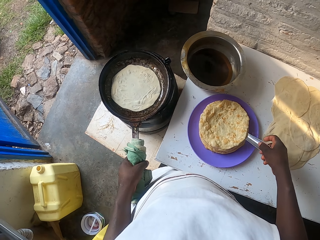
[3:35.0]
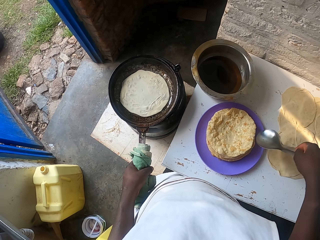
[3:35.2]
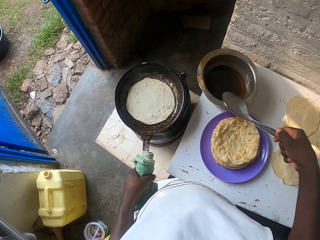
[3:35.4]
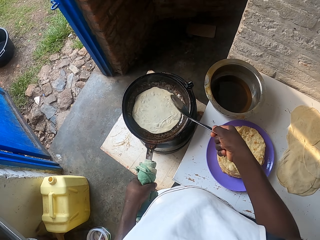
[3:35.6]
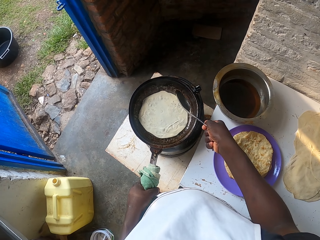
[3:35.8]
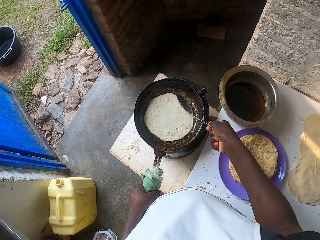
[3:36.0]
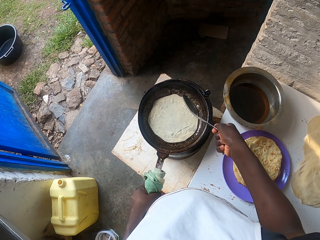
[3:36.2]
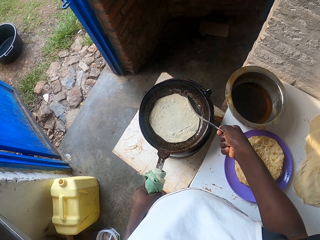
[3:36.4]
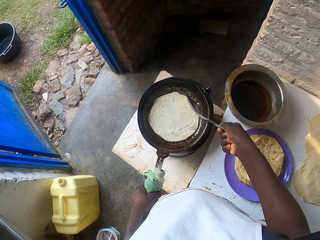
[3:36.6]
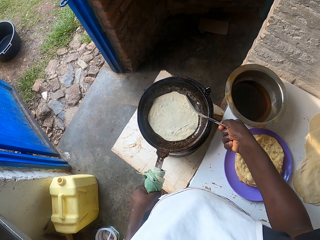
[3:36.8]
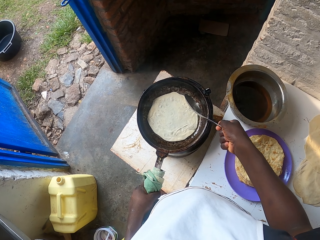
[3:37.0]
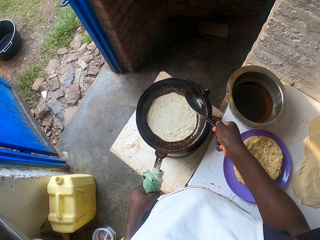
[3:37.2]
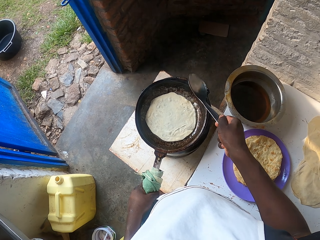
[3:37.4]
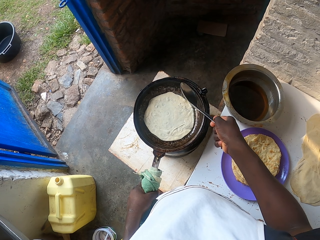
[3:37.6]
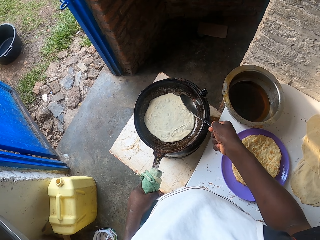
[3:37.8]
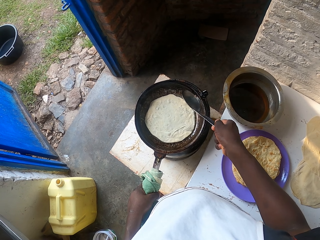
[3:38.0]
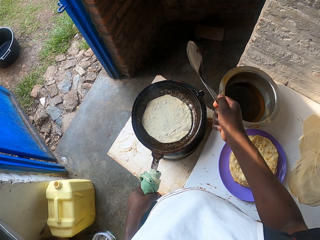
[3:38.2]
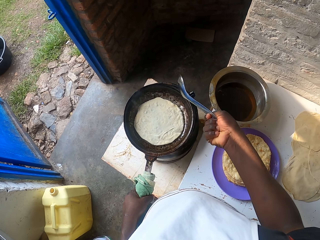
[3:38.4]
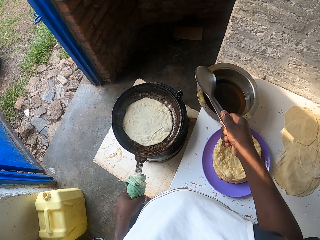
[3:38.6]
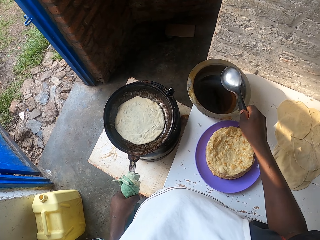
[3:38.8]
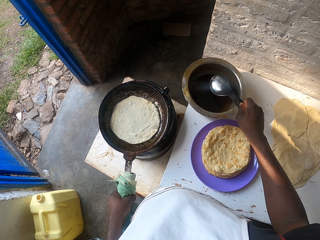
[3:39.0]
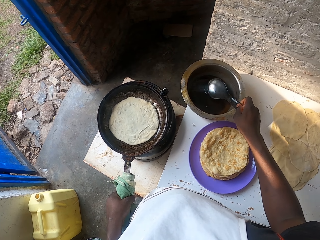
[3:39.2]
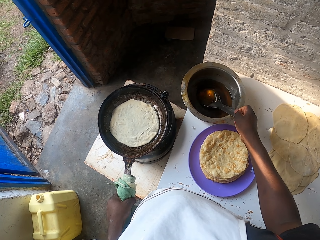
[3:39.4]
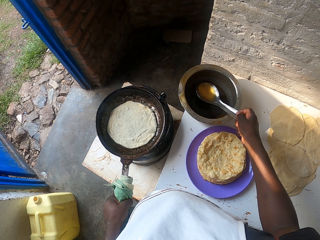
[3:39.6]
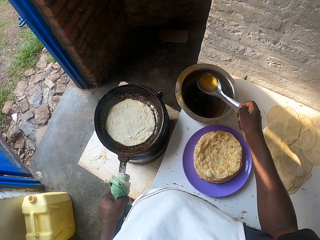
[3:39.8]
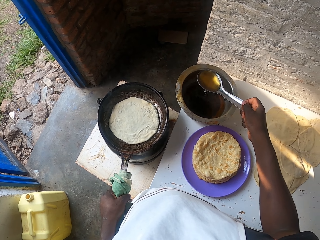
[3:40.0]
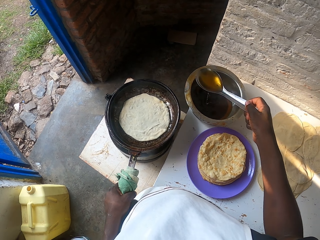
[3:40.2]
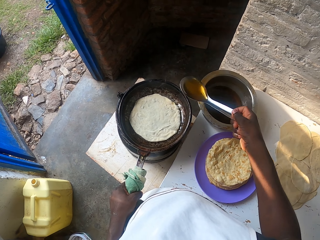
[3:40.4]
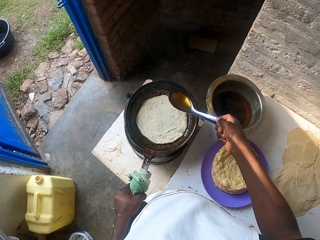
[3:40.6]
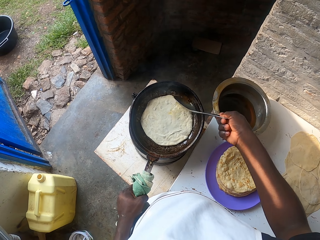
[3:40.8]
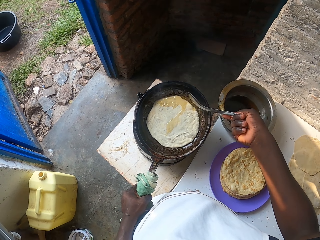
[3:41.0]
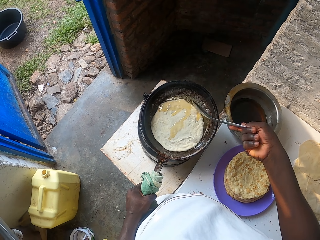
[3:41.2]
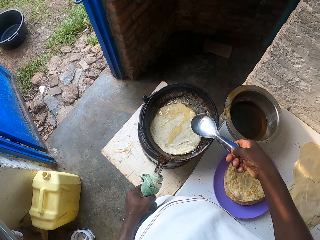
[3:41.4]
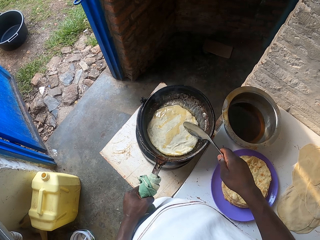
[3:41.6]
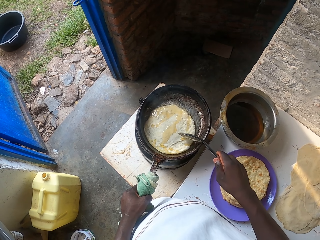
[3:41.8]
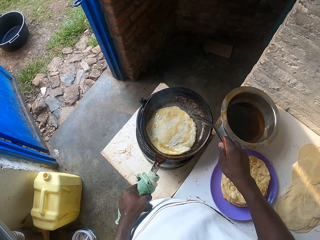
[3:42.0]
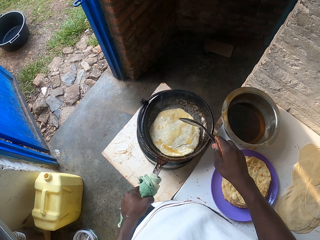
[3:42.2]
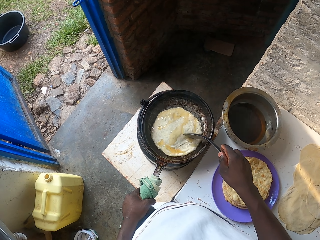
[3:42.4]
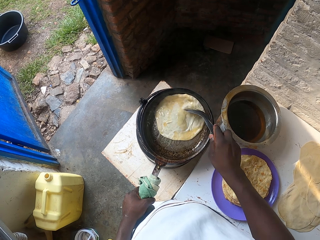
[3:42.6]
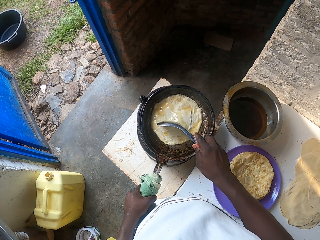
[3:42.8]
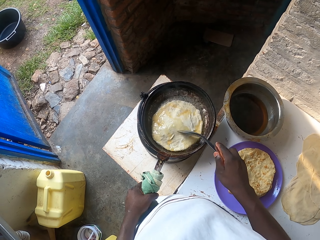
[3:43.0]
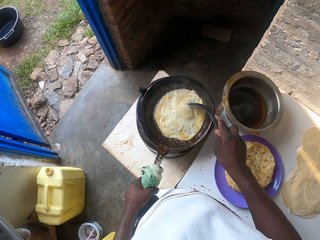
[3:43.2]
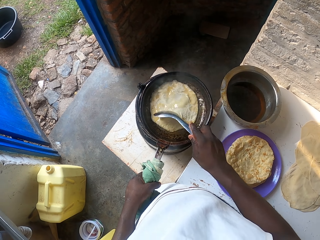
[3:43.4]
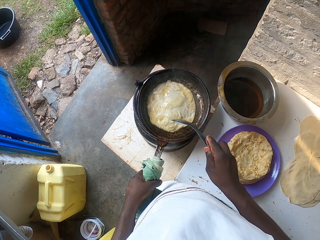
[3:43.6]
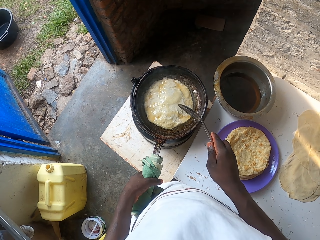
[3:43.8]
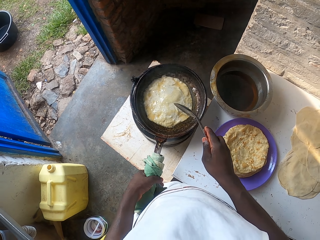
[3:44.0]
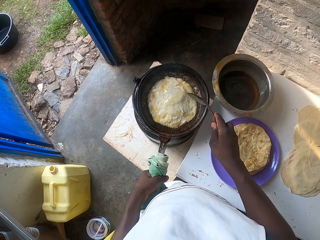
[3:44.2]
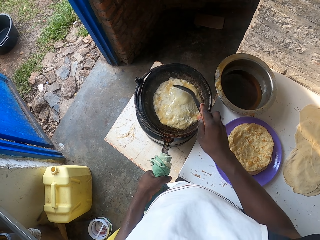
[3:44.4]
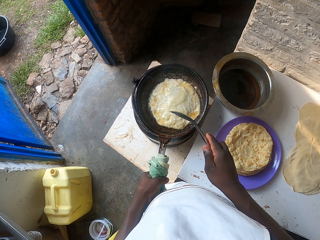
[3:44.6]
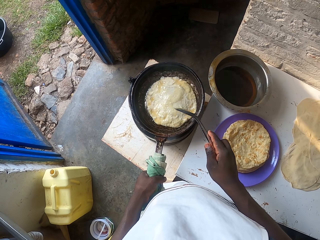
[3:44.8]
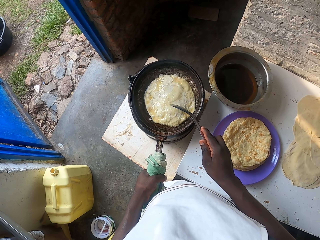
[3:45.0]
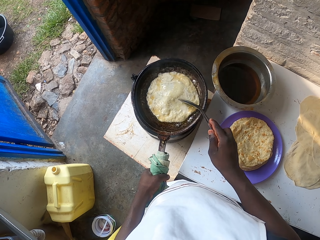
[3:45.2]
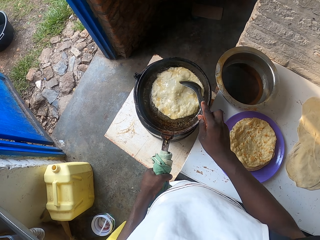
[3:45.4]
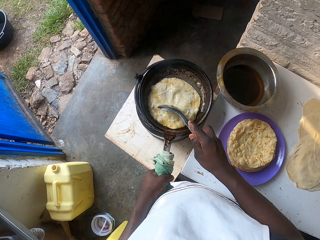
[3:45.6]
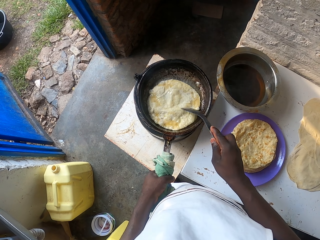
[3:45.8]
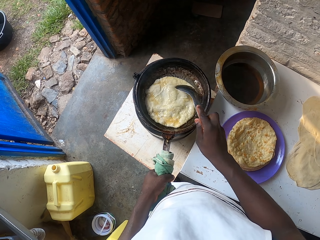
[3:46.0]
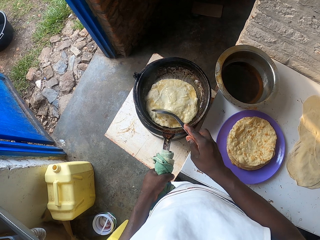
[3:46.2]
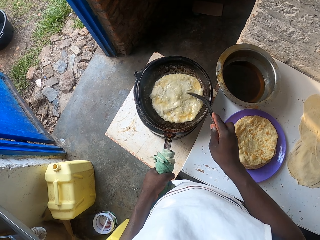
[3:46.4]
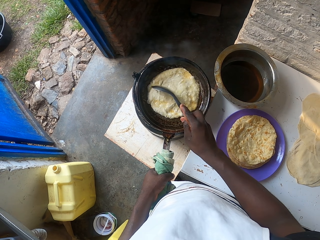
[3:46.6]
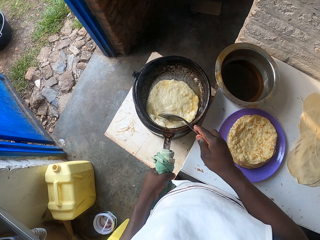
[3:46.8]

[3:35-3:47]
The camera wearer picks up the spoon. They put oil on the pan. They remove something from the pan. They scoop the cooking oil and add the cooking oil in the pan. They cook the chapati. They spin the chapati.

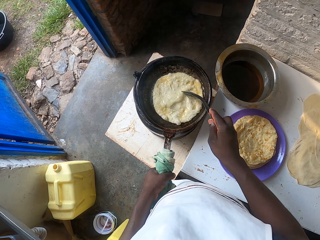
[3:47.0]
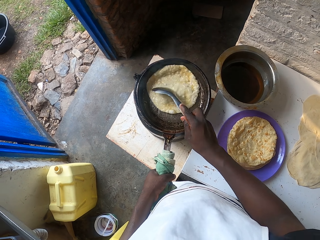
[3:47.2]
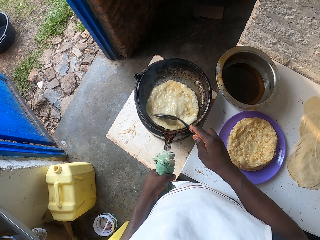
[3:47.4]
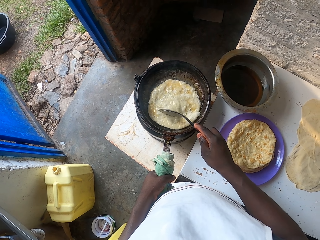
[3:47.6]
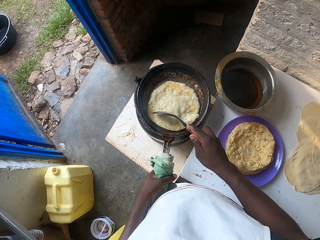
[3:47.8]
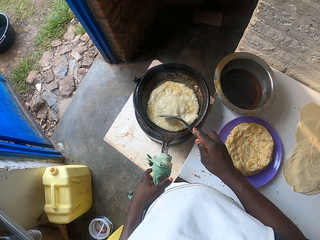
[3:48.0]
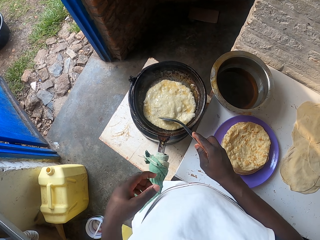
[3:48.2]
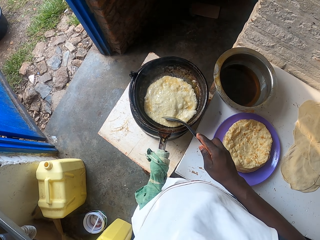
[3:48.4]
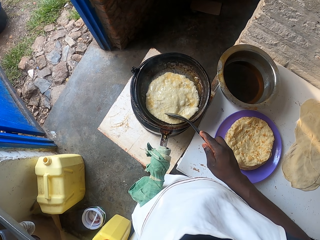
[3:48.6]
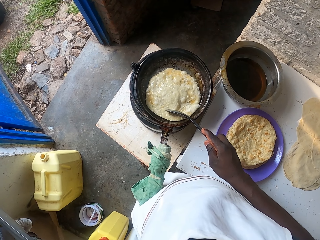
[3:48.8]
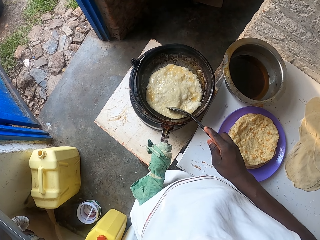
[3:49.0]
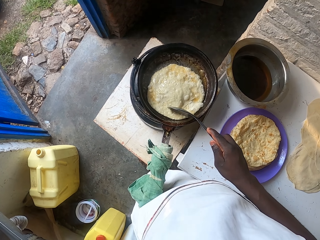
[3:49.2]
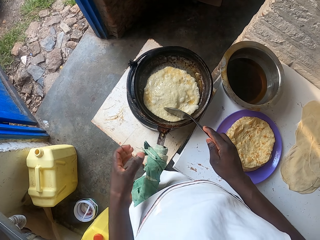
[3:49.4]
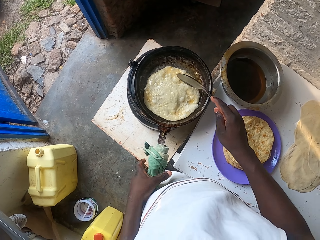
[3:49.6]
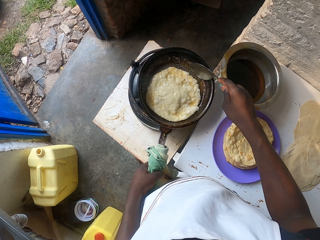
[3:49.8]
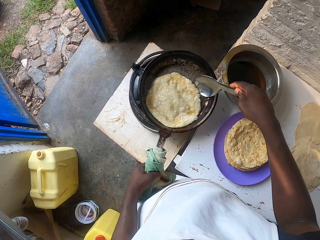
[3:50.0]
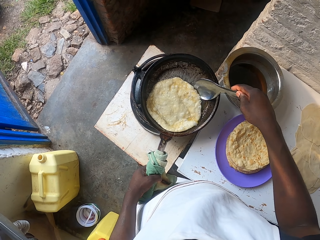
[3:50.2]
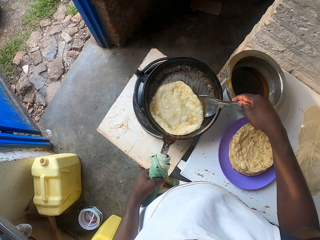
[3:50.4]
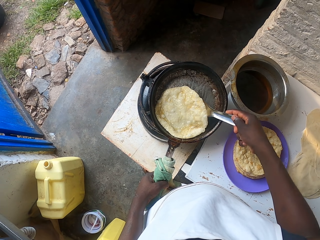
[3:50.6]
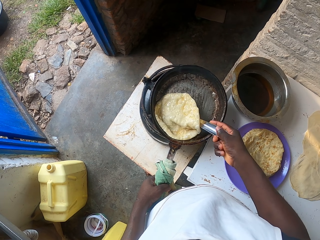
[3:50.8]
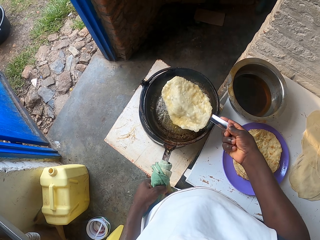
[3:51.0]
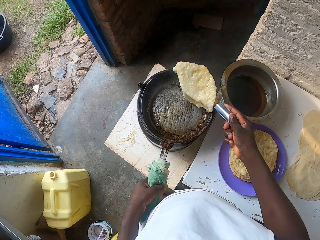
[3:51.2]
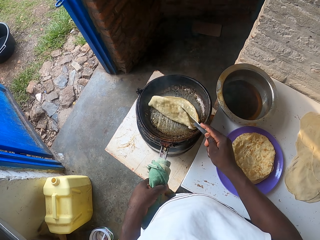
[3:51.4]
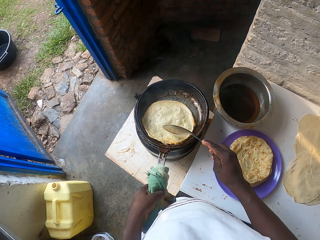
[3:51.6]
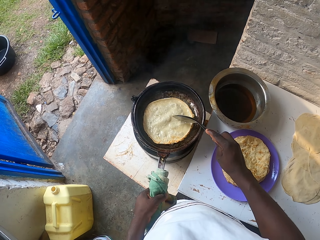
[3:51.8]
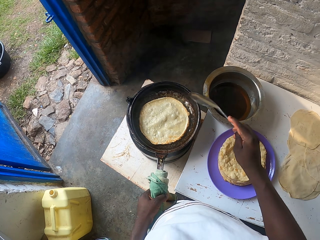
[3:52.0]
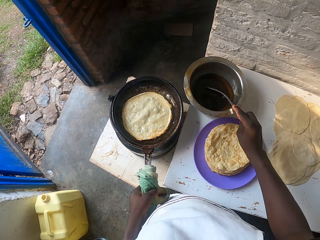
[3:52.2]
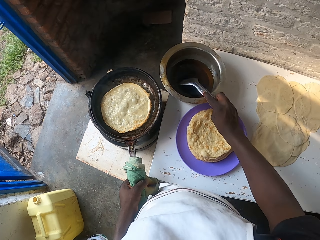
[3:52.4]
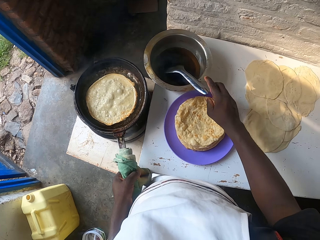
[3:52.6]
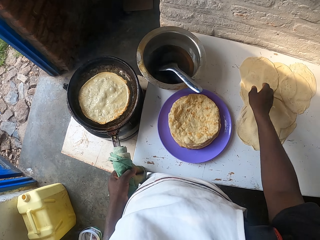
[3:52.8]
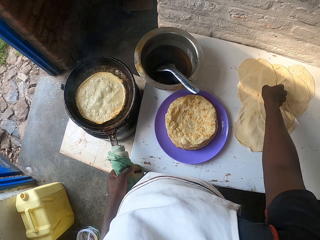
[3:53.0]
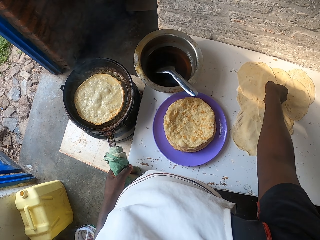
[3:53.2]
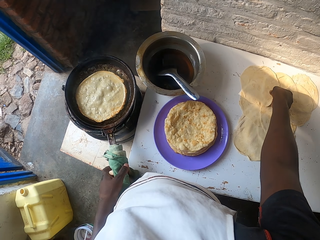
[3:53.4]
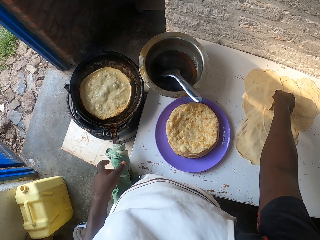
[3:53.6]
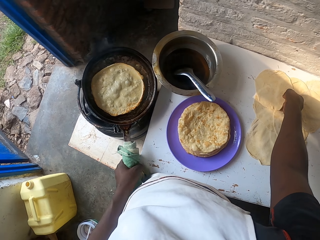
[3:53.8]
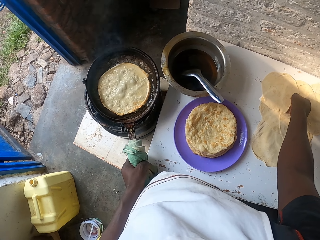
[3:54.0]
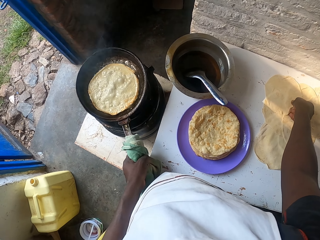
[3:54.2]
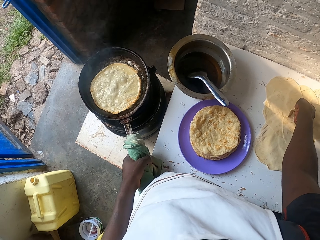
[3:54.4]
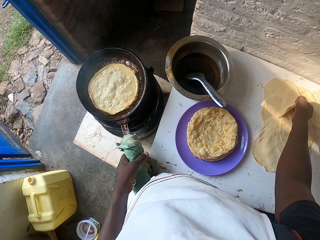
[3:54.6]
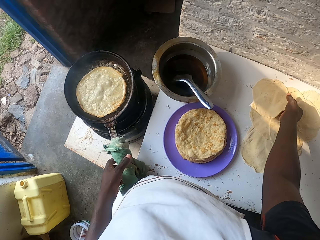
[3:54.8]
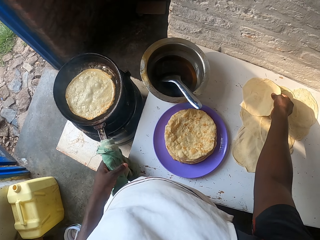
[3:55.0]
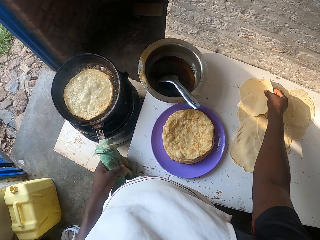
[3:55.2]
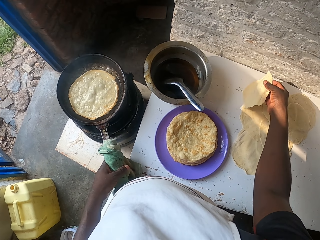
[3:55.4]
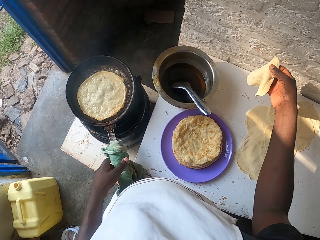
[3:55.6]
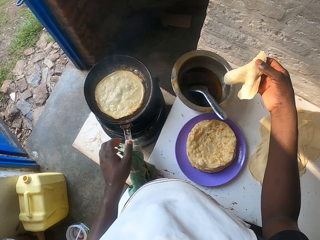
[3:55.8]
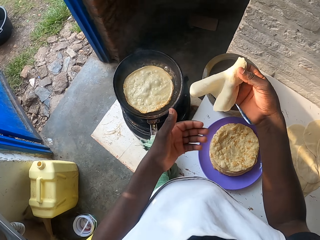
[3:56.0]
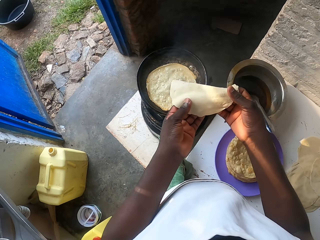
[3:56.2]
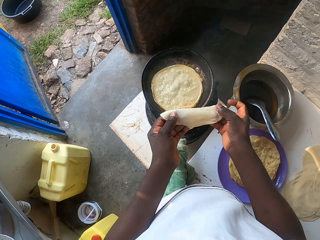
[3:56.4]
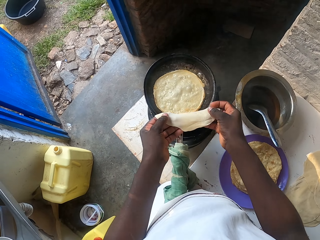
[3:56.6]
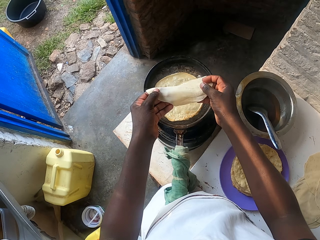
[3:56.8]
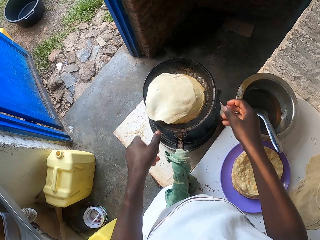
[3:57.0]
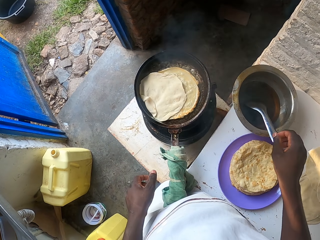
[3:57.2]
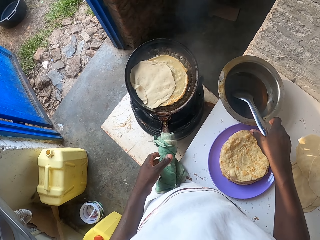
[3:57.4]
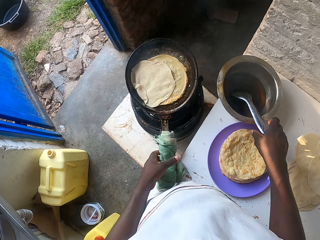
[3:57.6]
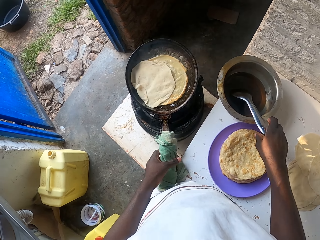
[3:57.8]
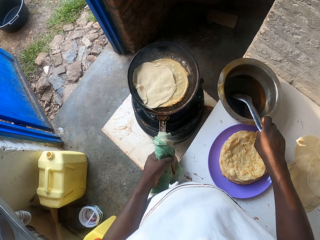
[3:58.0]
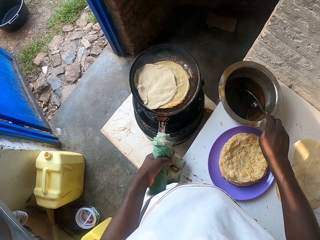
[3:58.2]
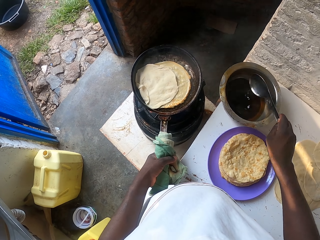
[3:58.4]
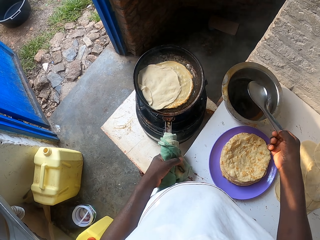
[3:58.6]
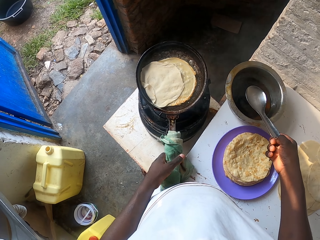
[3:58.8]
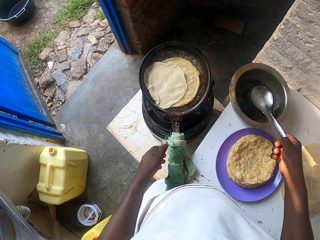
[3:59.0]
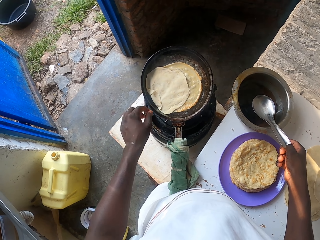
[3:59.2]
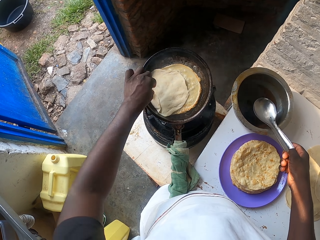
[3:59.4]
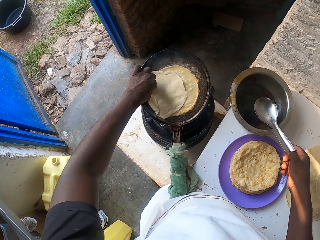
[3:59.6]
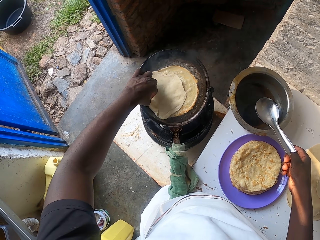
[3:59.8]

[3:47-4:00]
The camera wearer raises the hand. They hold the pan. They turn over the chapati in the pan. They place the serving spoon in the pot. They pick up a rolled dough. They move the pan. They hold the rolled dough. They place the dough in the pan. They hold the serving spoon and hold the pan.
